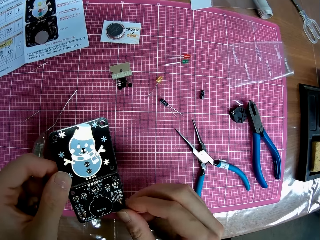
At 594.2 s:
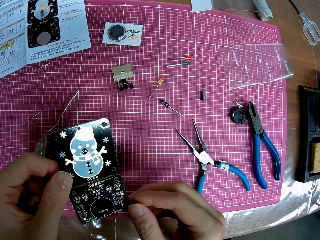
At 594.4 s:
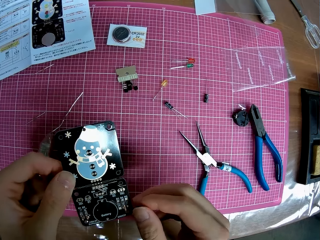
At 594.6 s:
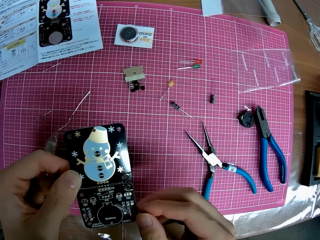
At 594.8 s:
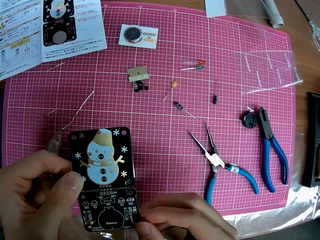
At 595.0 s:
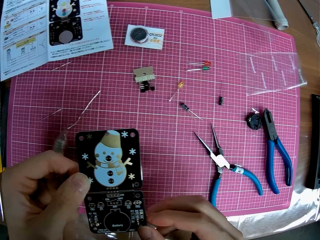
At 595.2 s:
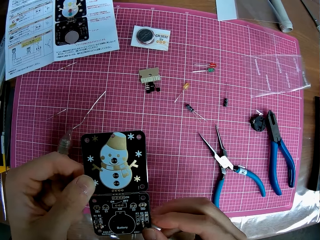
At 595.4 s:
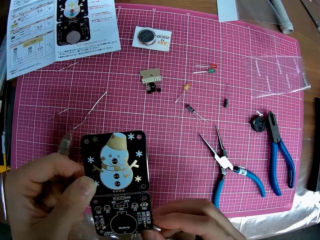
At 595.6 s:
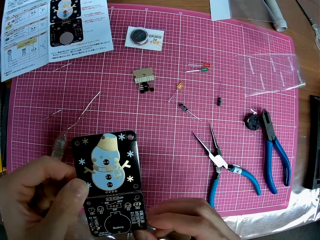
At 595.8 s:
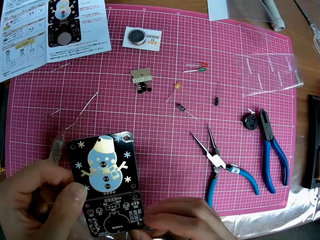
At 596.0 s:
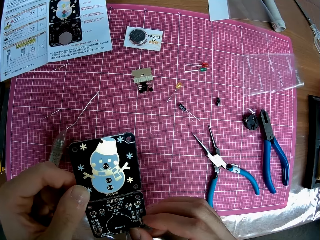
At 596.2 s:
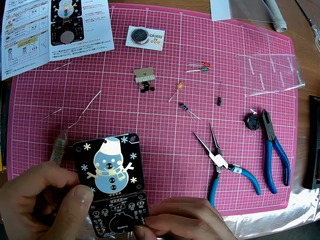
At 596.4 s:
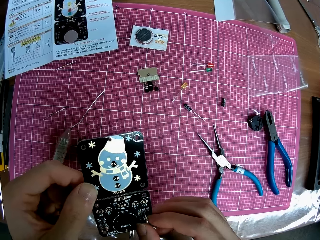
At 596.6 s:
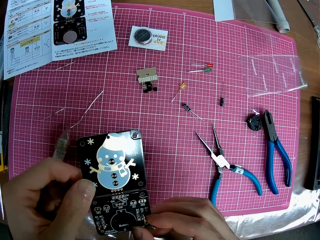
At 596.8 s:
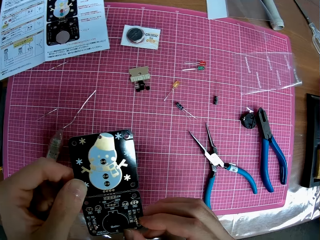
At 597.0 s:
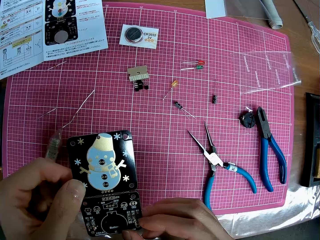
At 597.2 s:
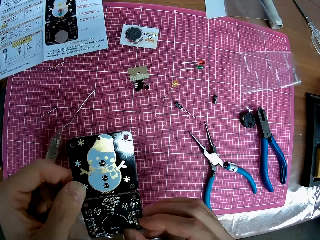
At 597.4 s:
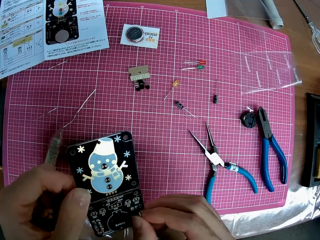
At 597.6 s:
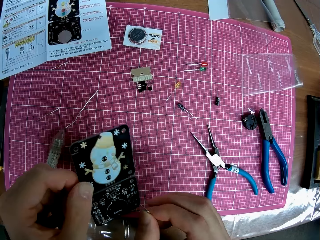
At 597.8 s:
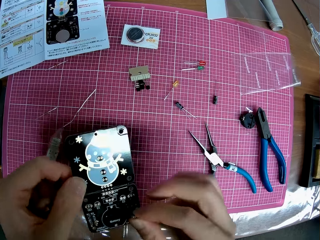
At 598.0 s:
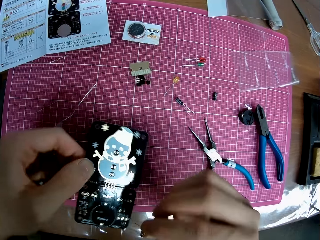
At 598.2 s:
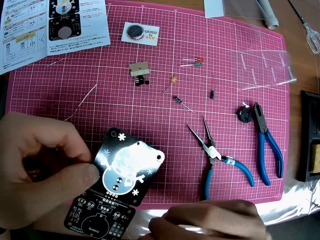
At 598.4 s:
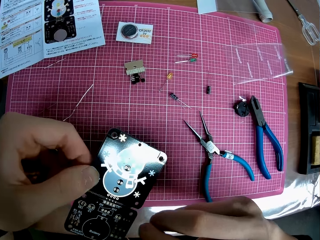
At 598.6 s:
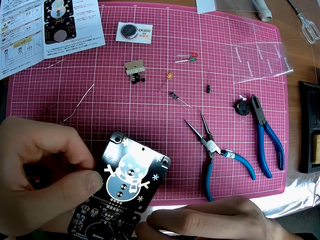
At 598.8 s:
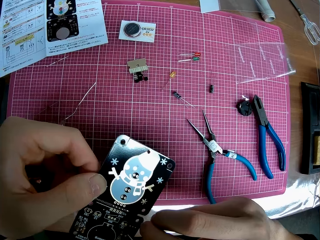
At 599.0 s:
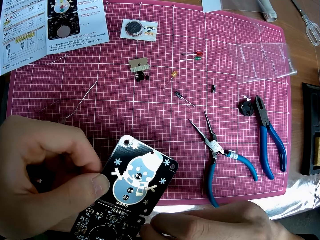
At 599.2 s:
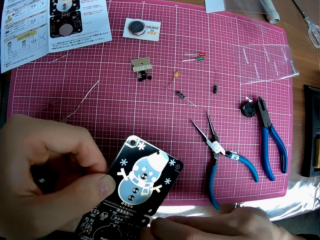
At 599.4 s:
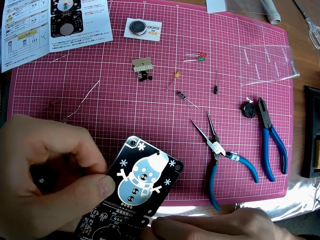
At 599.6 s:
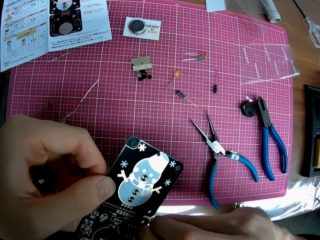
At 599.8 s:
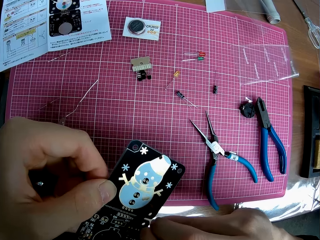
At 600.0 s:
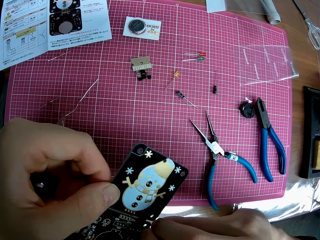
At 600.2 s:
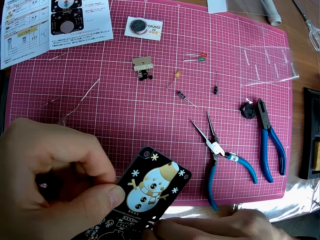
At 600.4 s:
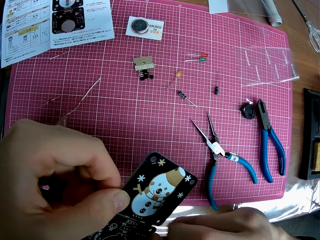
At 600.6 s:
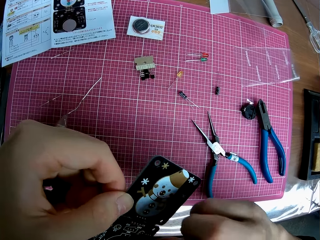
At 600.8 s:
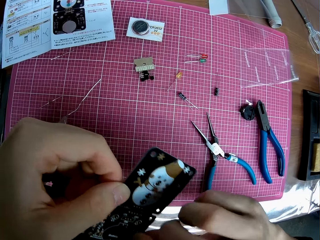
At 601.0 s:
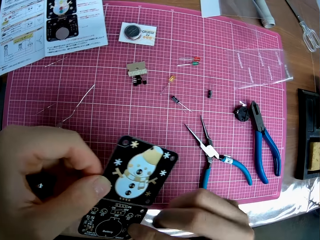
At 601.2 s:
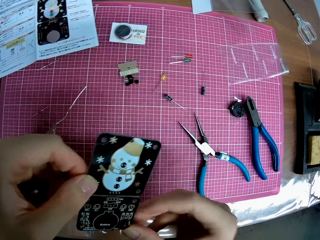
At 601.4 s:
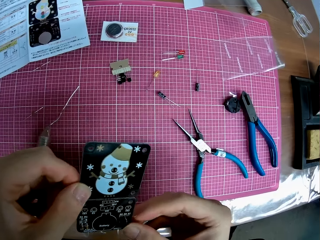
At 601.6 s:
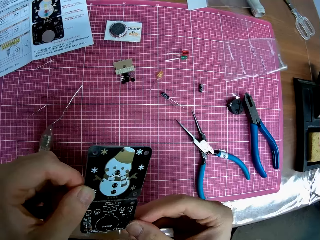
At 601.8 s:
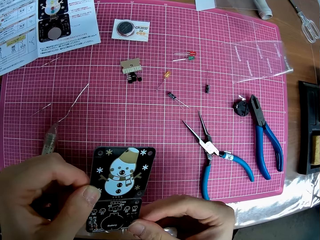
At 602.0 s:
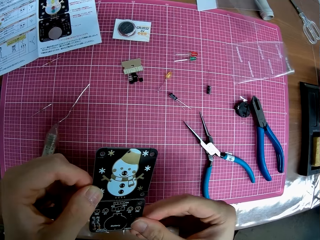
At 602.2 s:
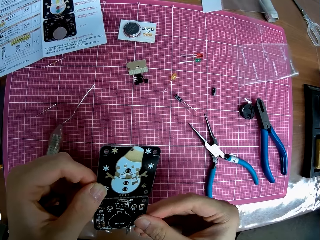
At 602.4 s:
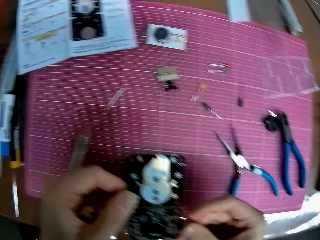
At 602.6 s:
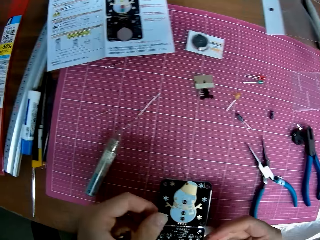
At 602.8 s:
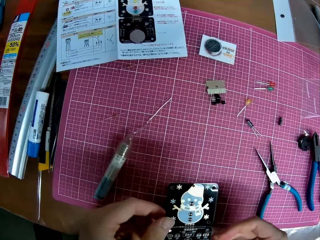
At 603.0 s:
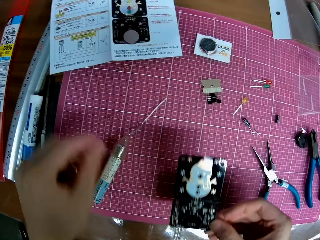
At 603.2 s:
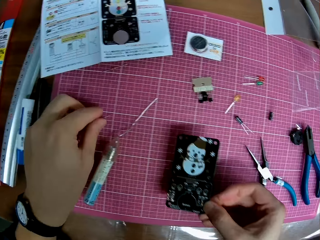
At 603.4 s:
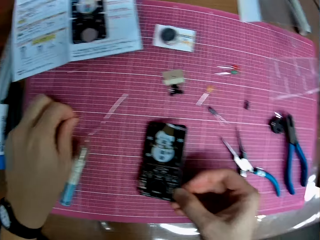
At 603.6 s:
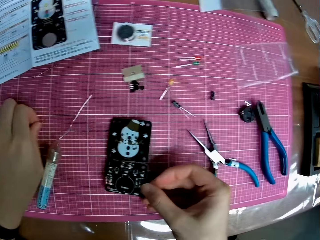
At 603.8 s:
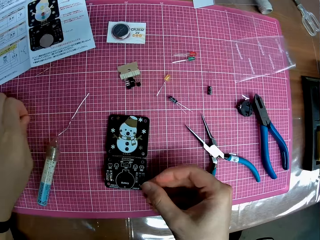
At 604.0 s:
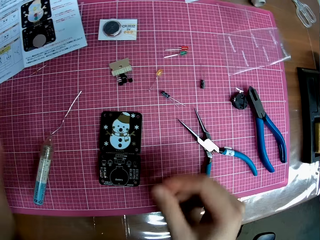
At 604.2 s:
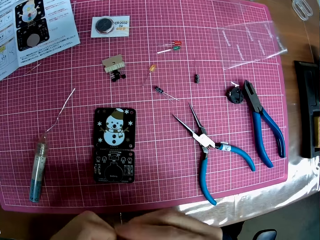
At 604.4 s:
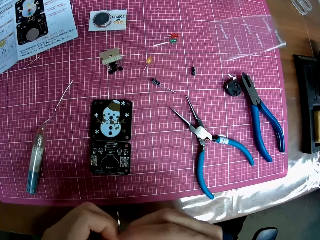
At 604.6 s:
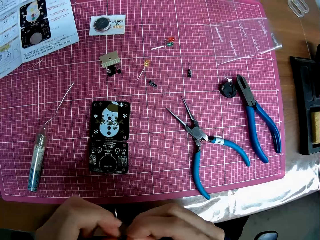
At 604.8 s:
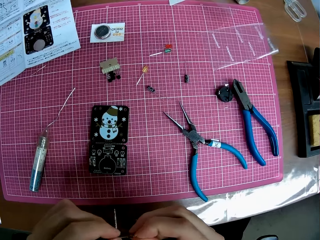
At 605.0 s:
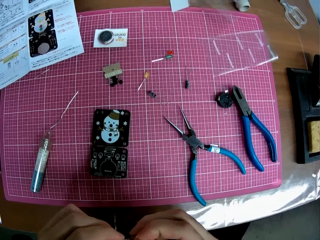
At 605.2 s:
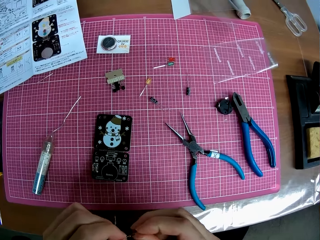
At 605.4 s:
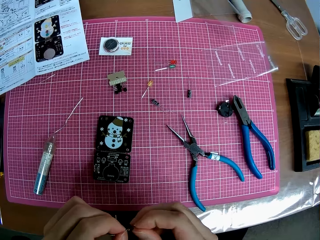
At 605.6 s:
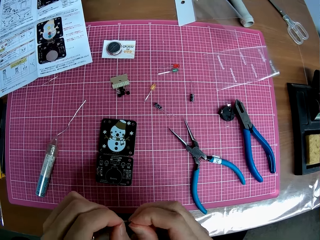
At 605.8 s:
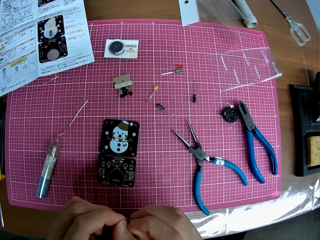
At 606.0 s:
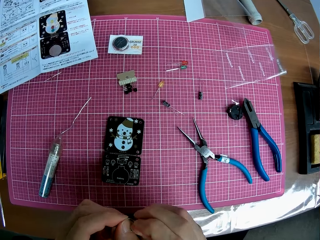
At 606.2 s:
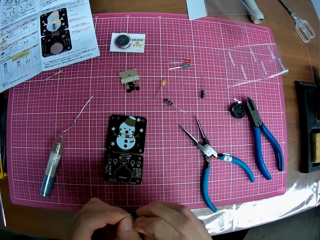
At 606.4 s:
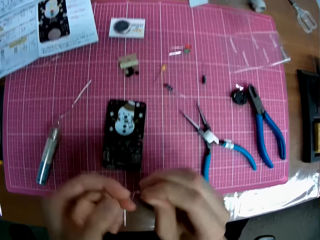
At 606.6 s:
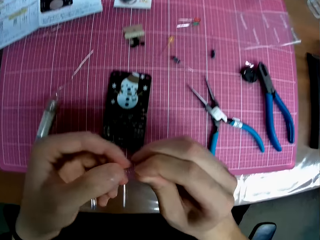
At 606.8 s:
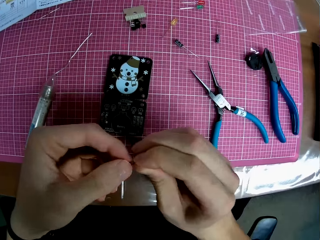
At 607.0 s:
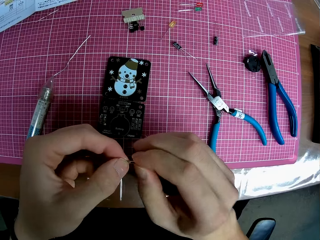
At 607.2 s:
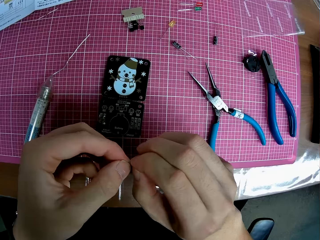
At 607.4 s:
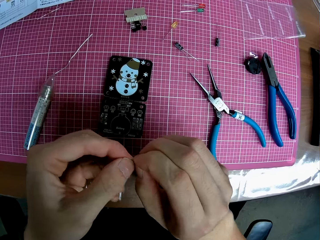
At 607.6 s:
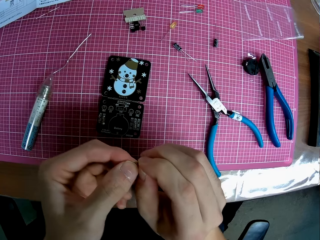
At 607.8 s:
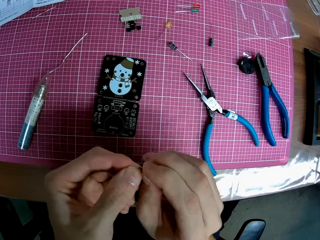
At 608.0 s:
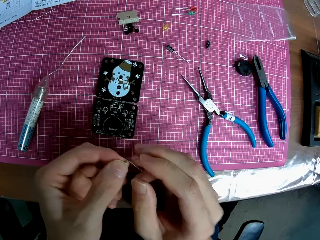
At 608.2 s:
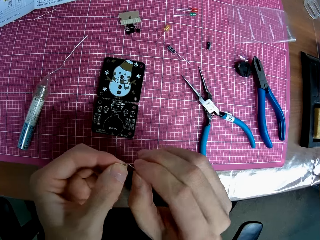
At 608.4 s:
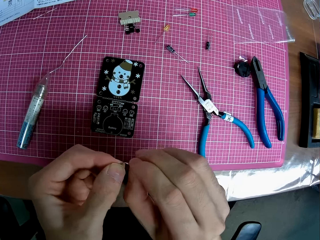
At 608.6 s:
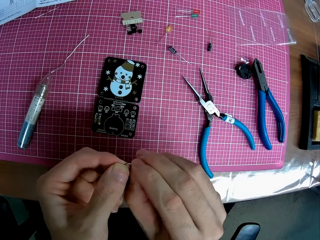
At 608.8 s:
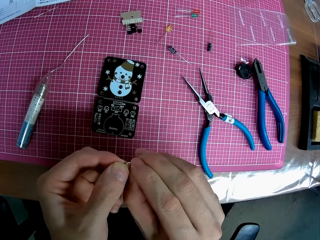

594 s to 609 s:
The camera wearer drops the panel on the table. He picks up a tiny iron from the table. He twists the wire. He bends up the tiny iron with his hands.

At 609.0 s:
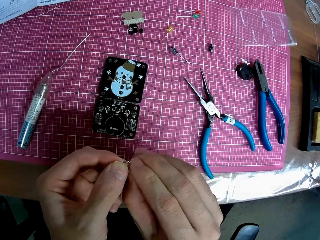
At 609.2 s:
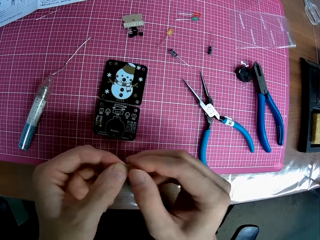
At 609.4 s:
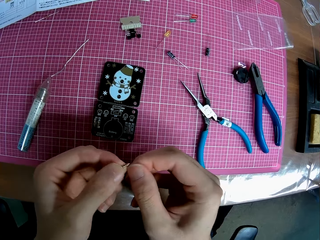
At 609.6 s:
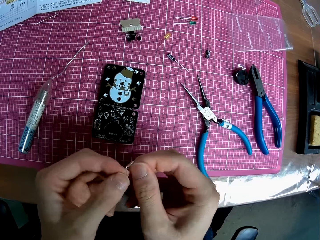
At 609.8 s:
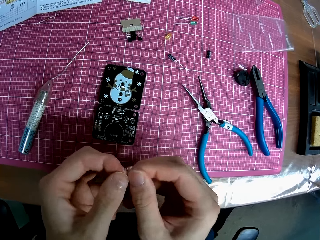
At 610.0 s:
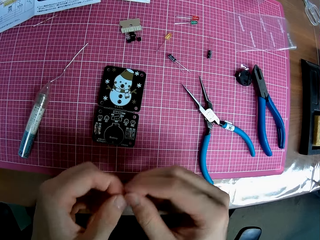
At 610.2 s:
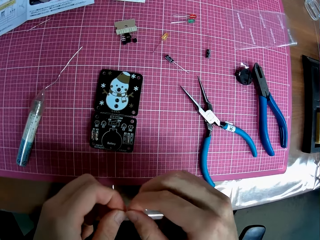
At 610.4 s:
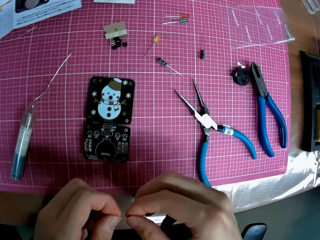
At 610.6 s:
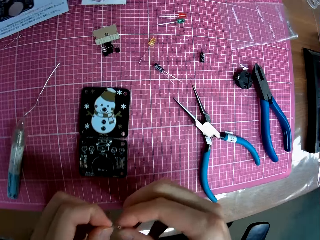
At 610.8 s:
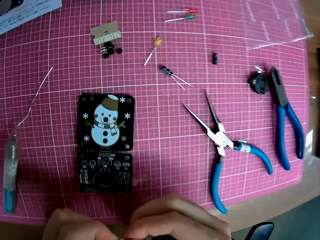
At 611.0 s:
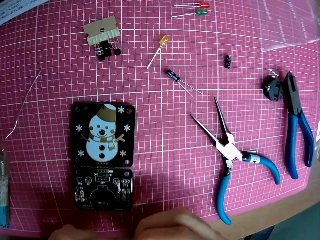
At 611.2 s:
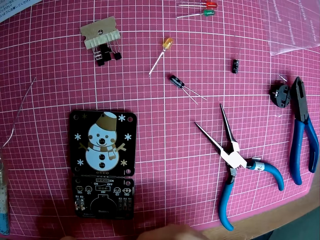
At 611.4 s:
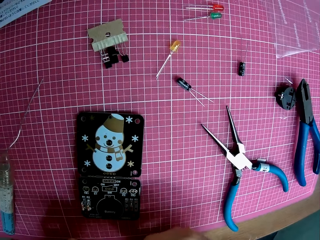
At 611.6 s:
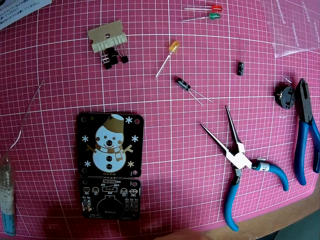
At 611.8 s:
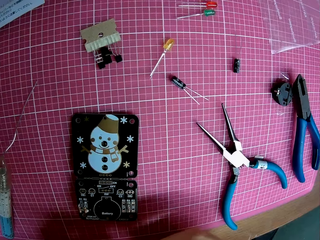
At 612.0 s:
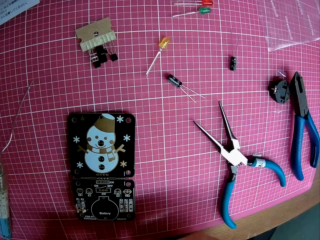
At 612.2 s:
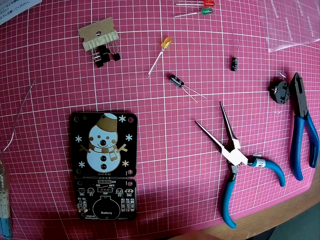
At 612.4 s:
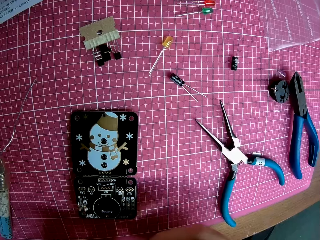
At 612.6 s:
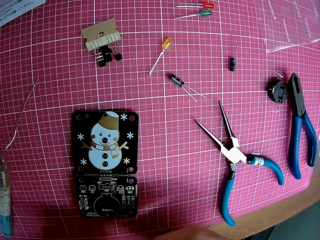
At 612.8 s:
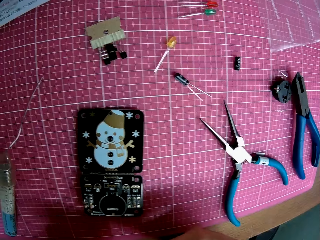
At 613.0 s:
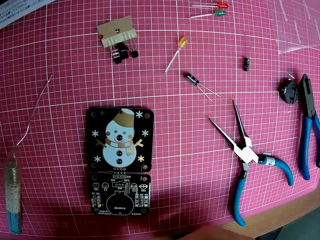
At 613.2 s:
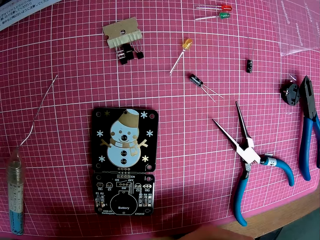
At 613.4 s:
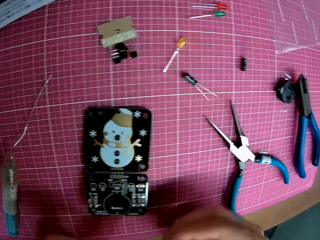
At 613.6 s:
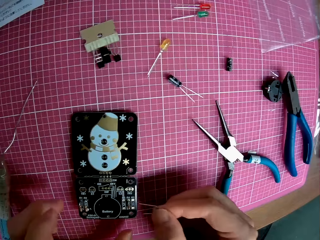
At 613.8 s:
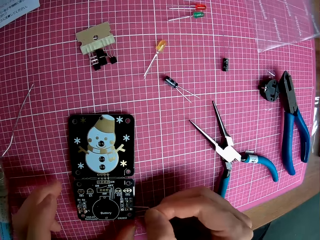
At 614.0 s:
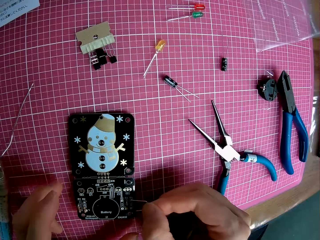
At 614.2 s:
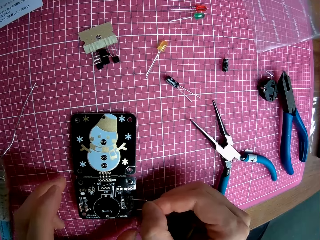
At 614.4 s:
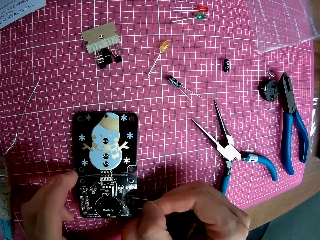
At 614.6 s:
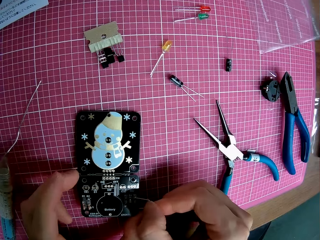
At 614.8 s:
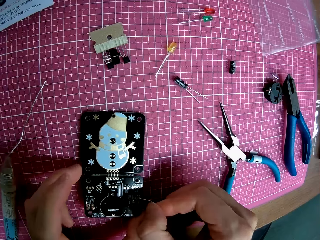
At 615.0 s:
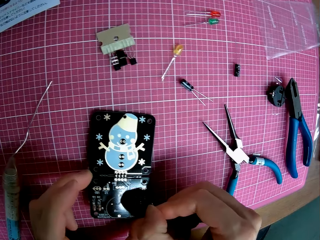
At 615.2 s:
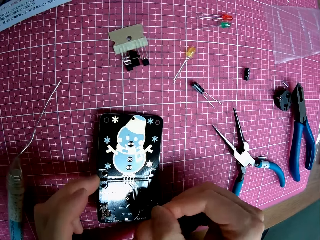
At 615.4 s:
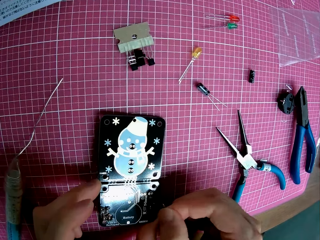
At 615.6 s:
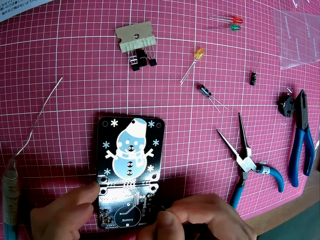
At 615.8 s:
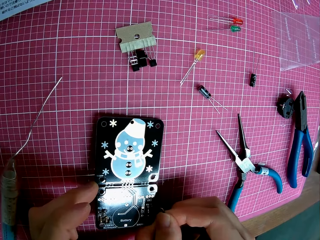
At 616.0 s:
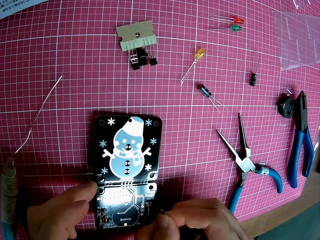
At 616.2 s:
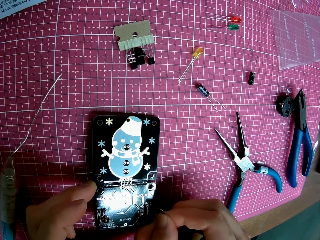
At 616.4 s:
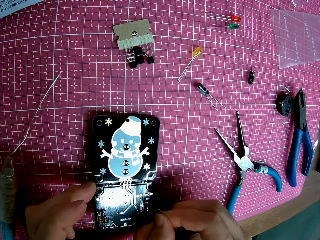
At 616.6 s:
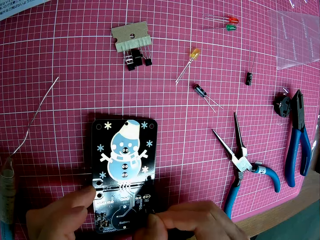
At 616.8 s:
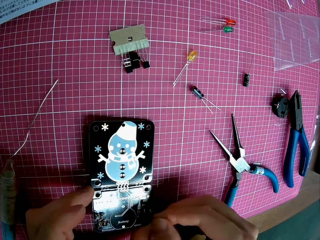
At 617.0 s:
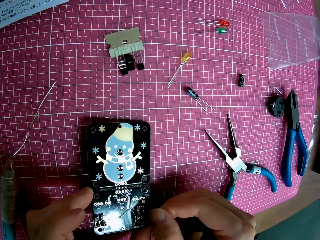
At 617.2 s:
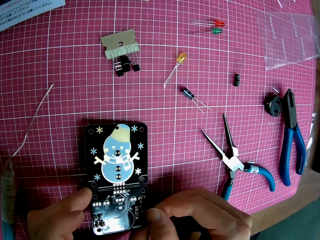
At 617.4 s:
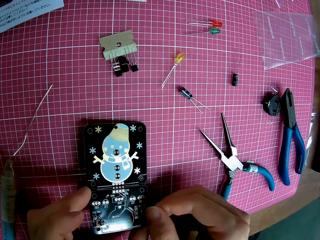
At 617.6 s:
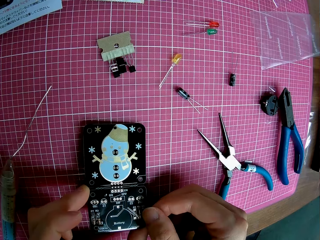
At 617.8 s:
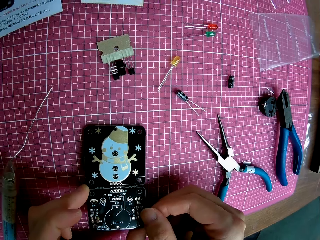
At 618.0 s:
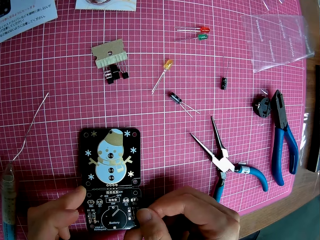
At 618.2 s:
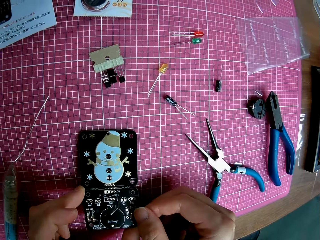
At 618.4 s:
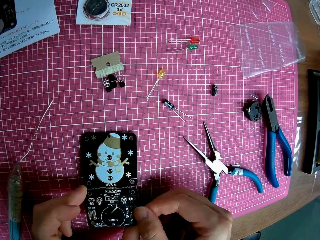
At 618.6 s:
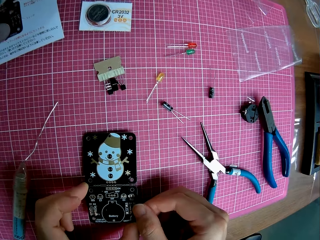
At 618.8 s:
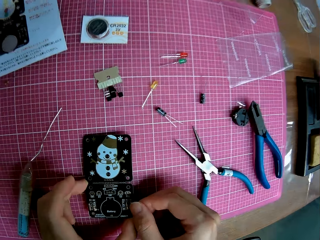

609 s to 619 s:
The camera wearer fixes the motherboard. He lifts the panel from the table with his left hand. He places the iron on the panel.
